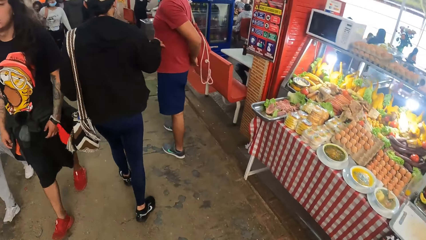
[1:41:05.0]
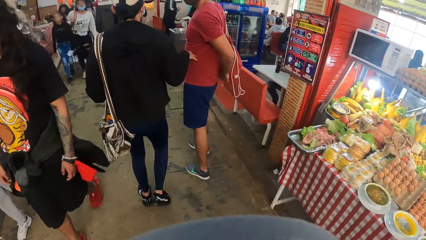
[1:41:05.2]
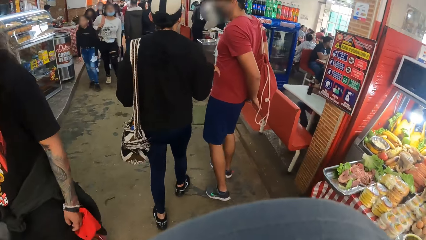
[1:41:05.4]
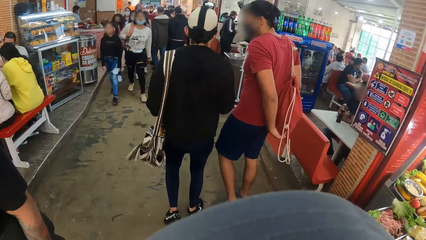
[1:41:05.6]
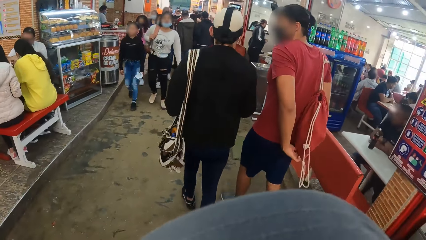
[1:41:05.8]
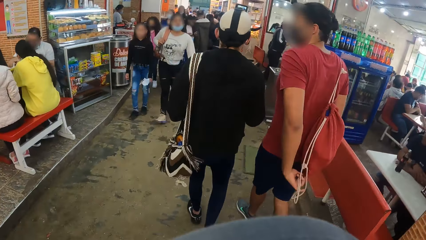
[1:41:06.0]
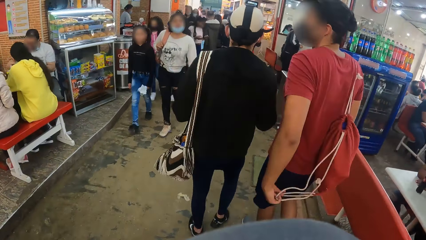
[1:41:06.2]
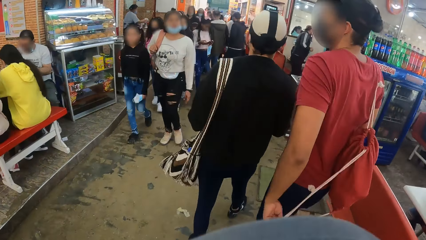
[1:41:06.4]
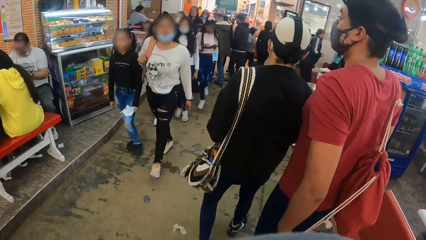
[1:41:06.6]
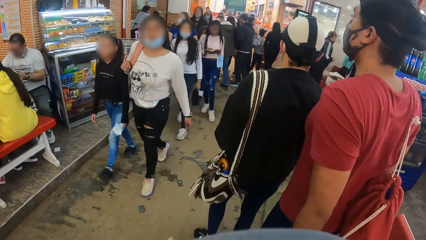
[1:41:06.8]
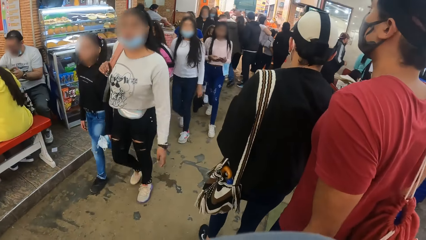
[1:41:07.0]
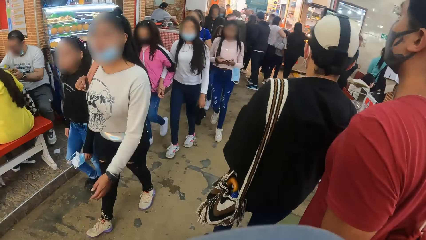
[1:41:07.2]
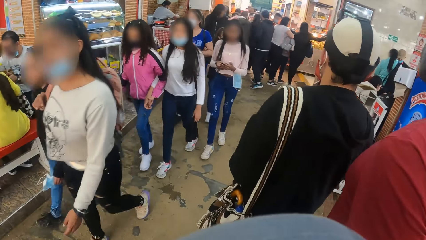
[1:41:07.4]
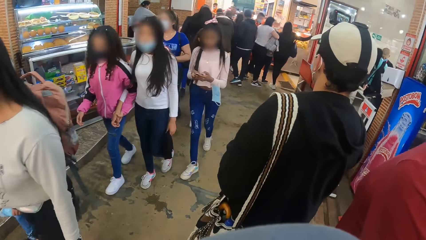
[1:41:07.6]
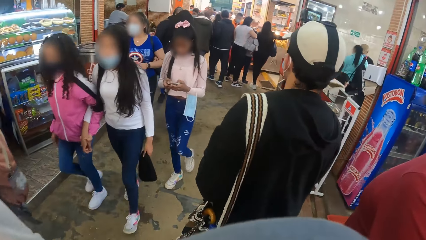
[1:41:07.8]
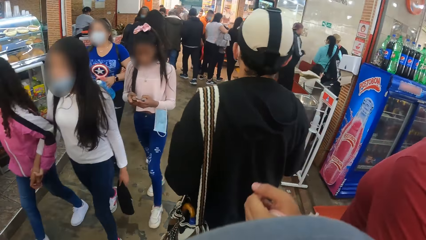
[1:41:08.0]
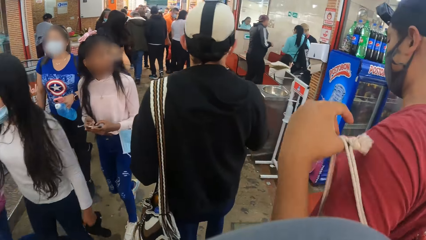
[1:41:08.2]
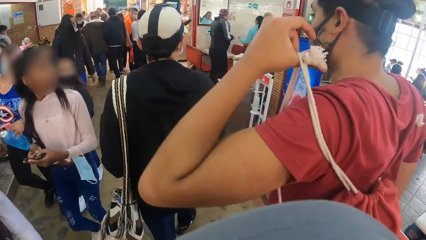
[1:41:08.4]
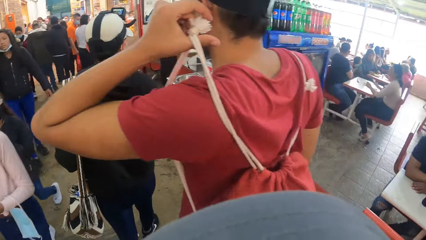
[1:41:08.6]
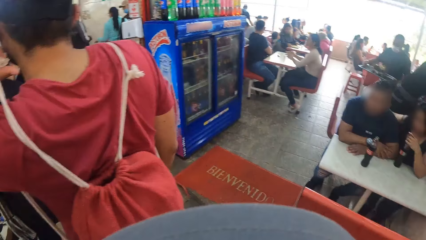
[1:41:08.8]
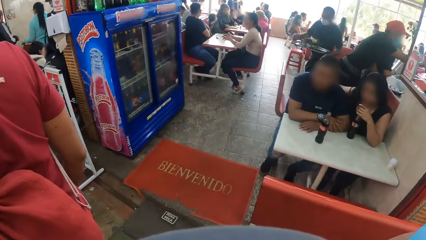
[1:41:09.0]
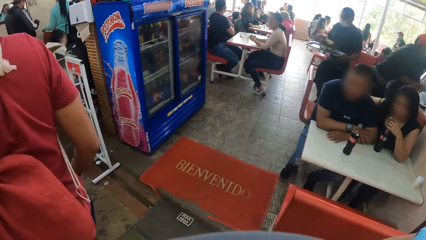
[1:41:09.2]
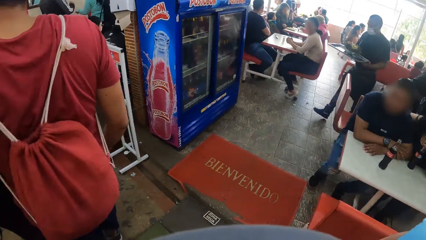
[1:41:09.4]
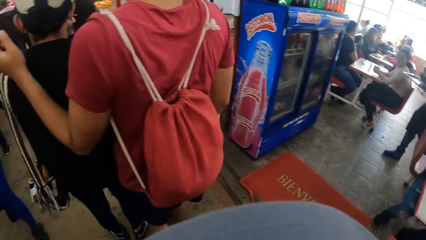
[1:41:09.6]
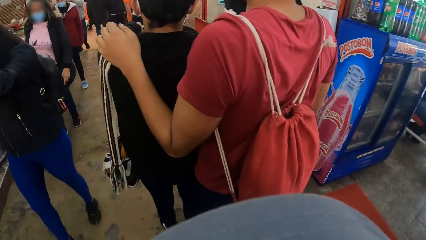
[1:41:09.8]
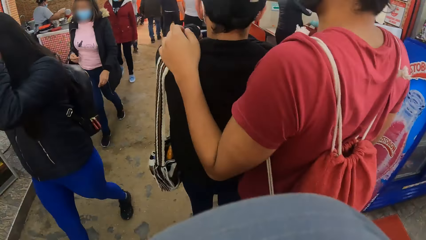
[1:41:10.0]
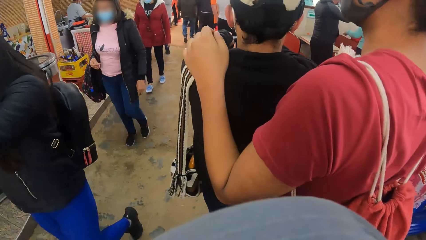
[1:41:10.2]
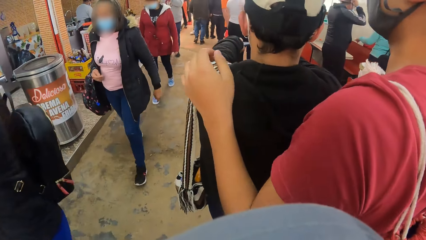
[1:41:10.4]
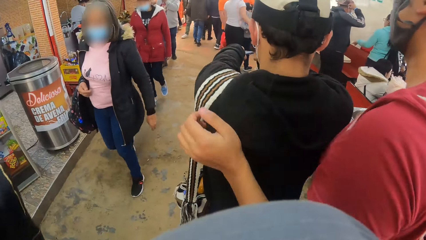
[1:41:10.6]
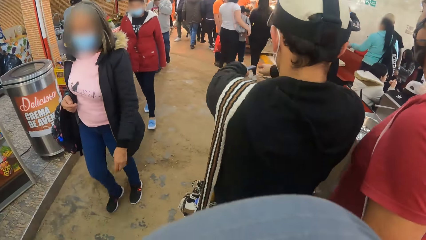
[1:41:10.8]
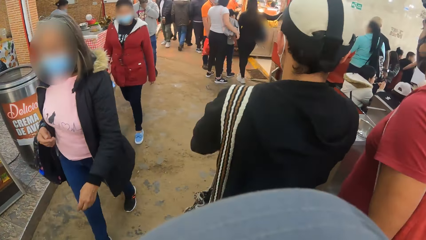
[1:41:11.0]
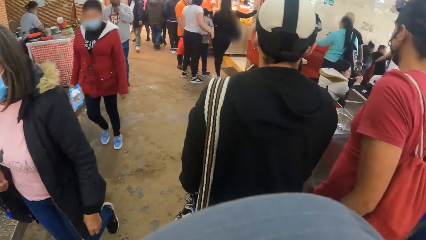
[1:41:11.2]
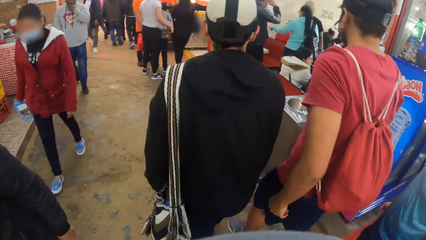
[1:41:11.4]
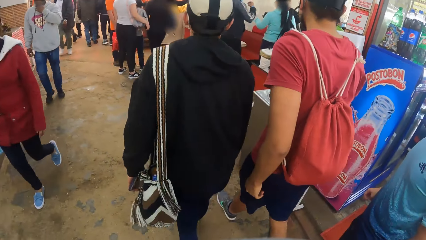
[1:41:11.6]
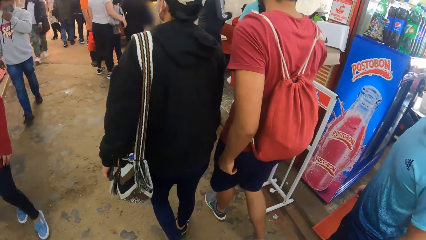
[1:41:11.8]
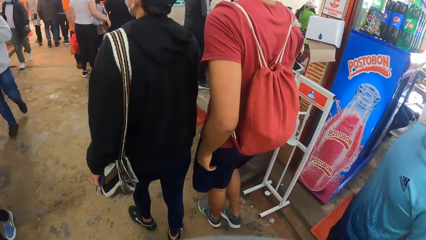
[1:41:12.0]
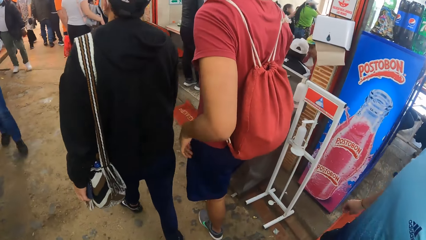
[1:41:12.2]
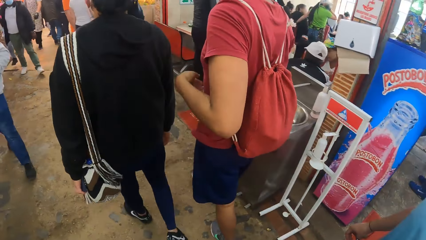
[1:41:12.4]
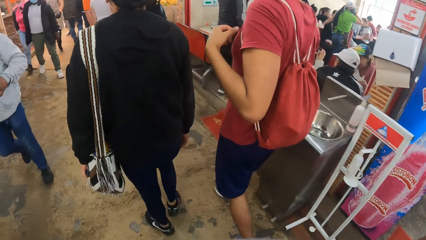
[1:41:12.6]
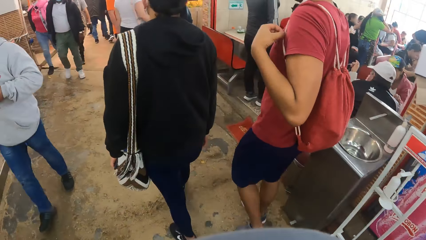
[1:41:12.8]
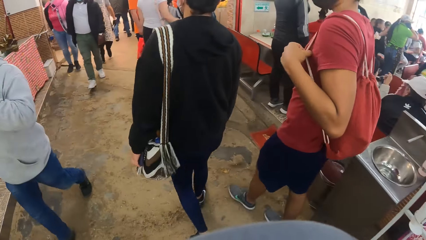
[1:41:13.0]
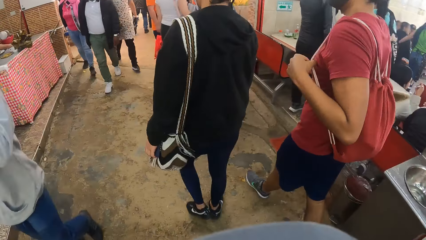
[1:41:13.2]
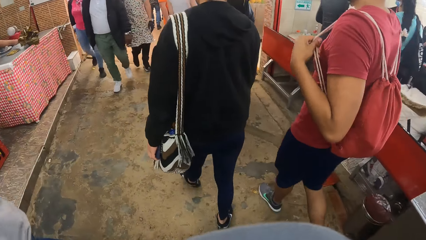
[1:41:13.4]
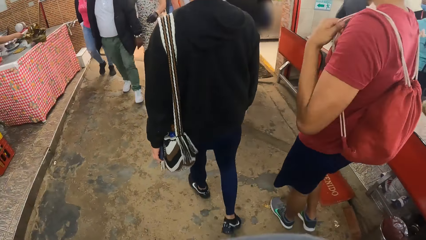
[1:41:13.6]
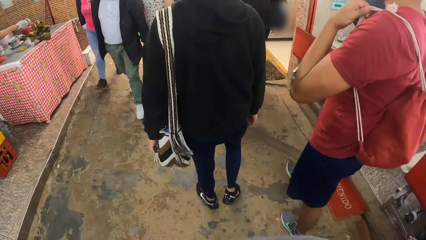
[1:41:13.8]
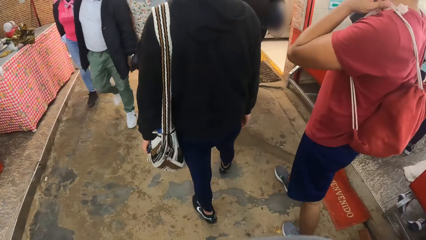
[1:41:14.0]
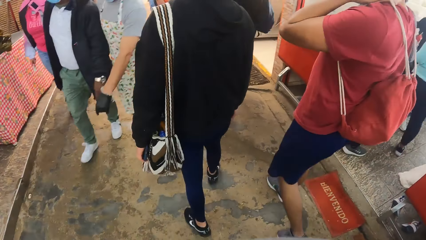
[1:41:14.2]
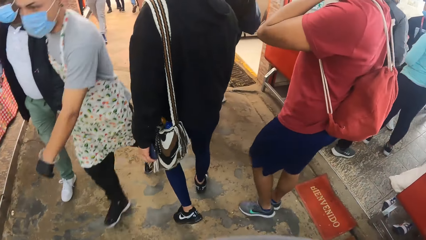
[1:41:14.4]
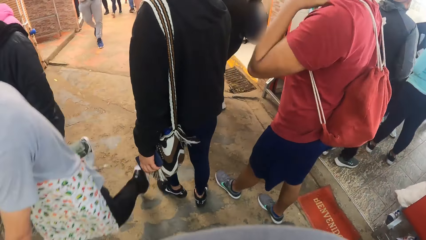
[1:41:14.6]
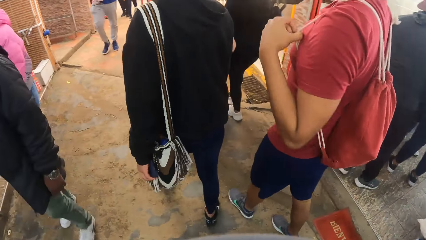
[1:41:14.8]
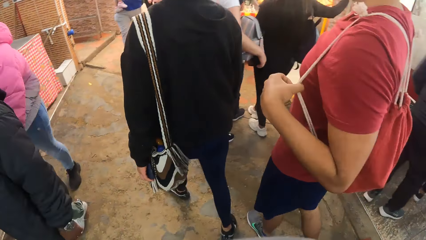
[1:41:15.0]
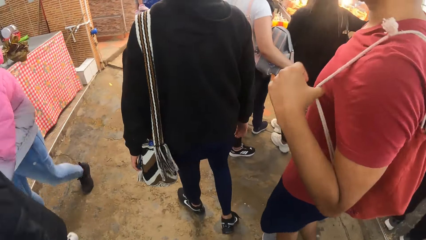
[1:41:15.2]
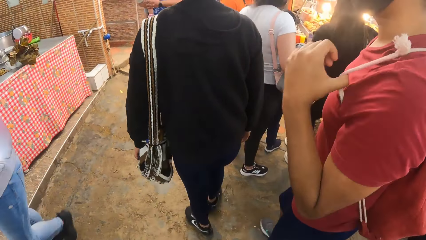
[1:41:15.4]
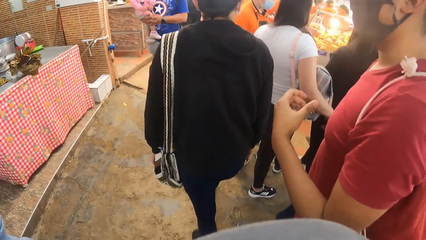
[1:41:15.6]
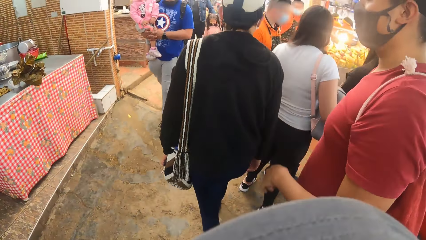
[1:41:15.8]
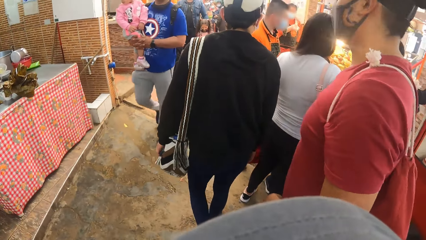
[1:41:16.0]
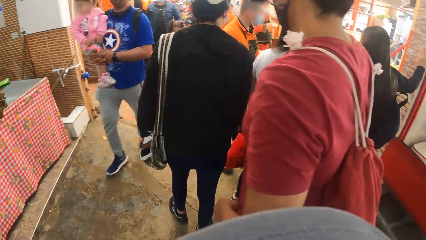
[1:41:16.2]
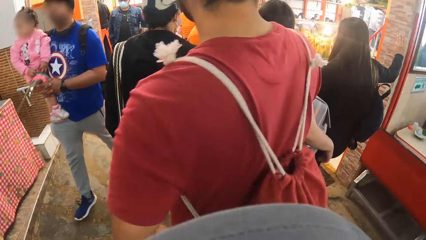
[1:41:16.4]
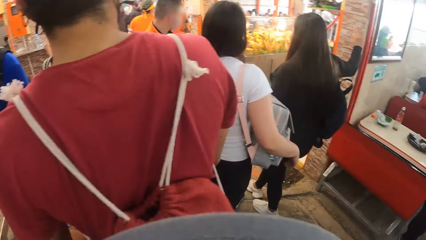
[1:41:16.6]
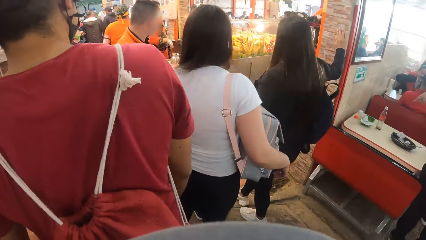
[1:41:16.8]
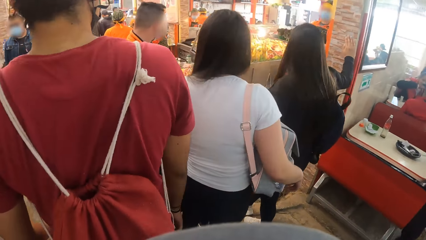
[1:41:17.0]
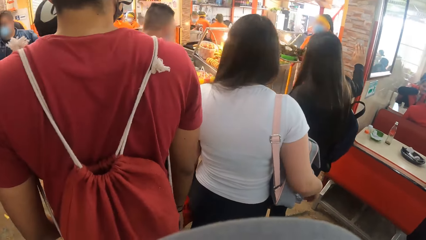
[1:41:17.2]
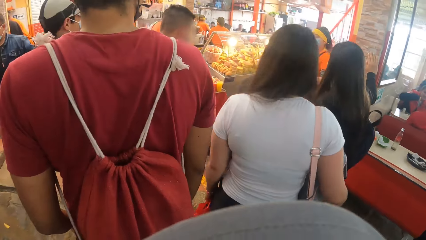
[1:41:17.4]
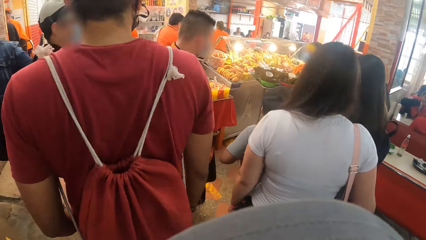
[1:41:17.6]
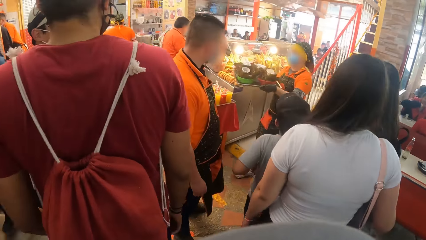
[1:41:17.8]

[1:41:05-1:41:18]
The man picks up the strap of the bag with his left hand. He hangs the strap of the bag in his left hand on his shoulder. He places his left hand on the shoulder of another man. The first man moves his left hand on the strap of the bag.

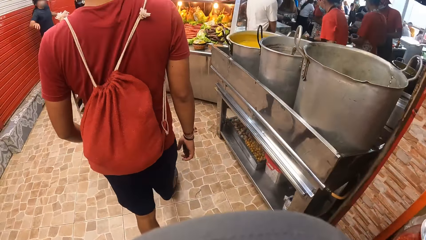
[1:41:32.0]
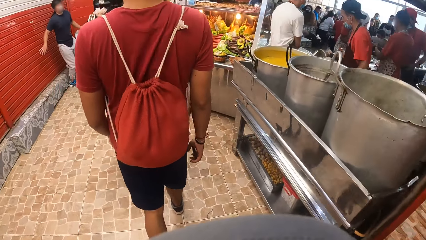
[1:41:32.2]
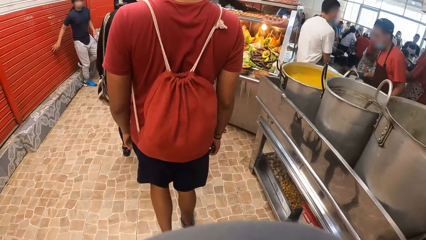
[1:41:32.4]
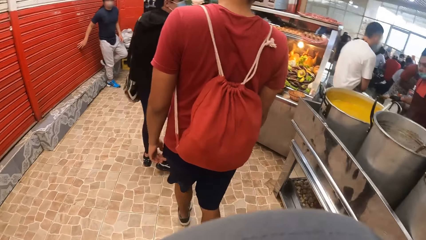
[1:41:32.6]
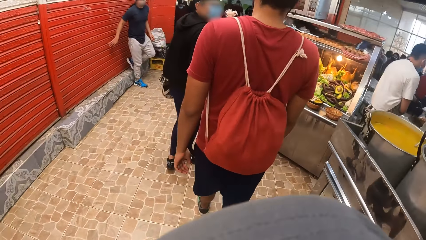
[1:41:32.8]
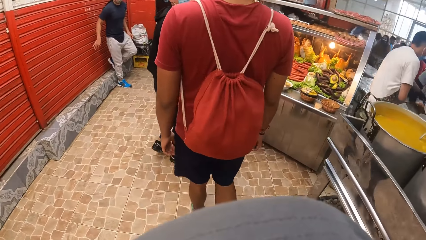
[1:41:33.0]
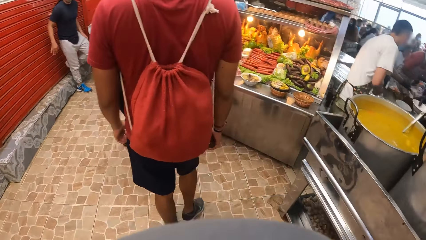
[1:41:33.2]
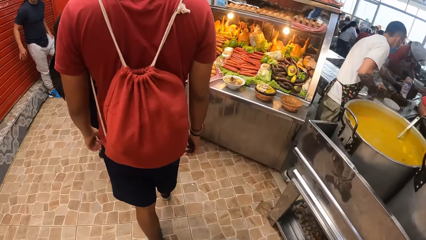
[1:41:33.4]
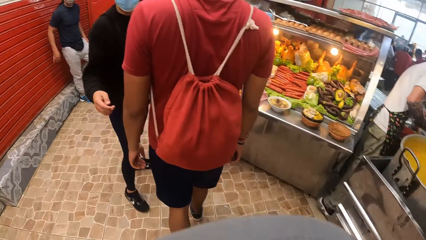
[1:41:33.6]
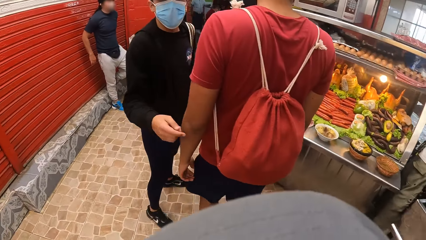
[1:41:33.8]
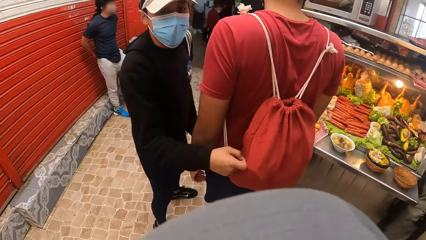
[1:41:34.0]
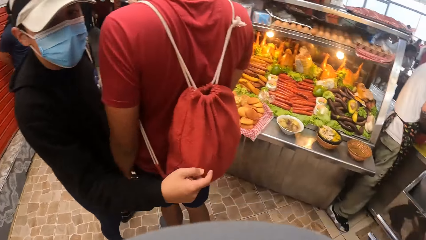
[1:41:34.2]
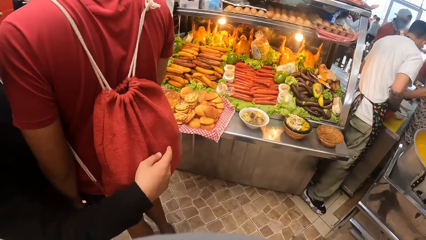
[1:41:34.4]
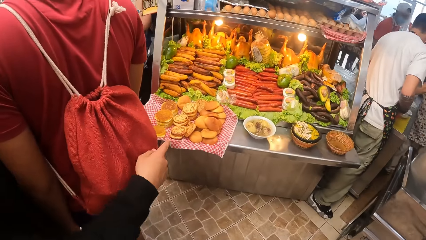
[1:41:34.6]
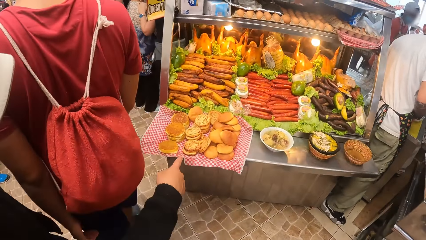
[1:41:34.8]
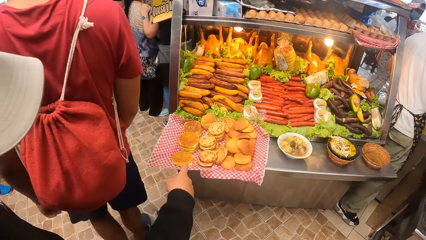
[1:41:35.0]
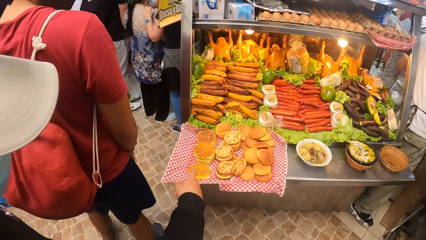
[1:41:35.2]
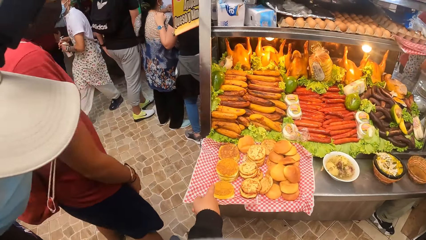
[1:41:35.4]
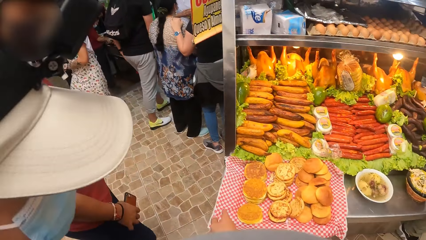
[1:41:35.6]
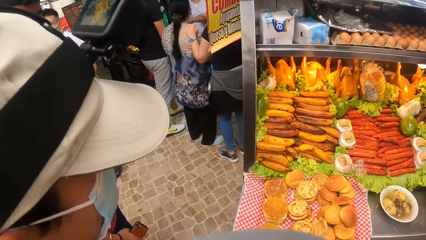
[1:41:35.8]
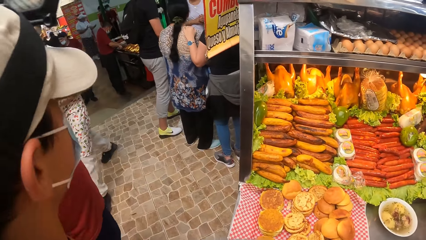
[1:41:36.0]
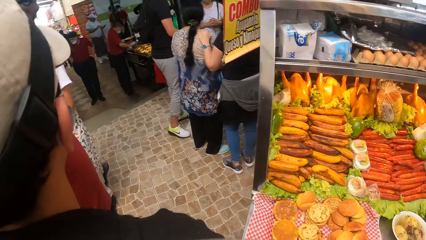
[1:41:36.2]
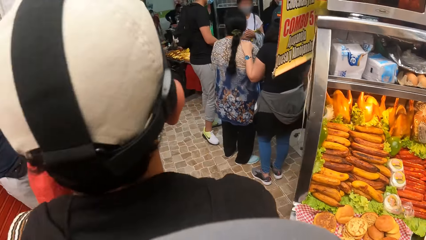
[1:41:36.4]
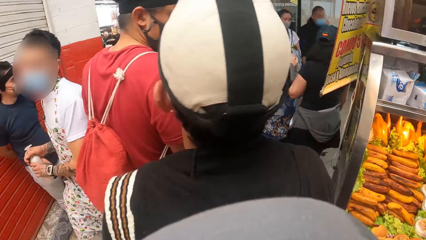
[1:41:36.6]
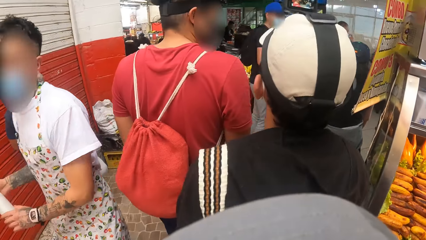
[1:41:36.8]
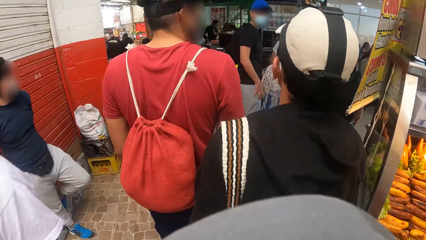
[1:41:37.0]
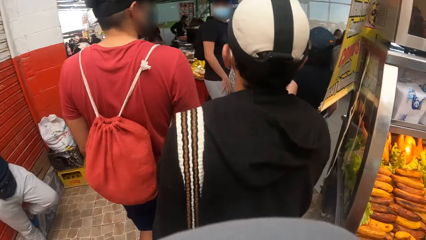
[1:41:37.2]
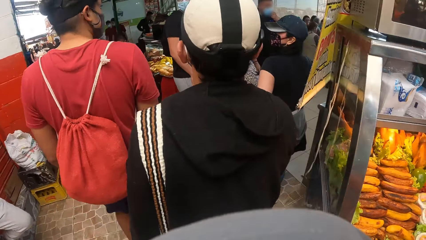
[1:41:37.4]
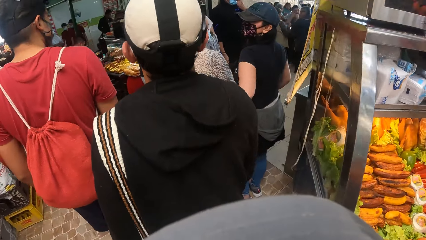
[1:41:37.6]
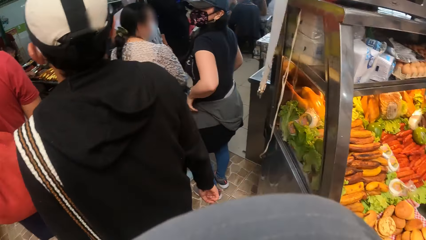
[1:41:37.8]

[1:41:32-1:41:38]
The man places his left hand on the bag of another man. The first man points at some bread on a food cart with his index finger.
